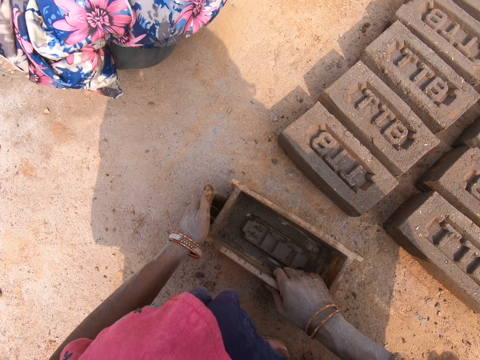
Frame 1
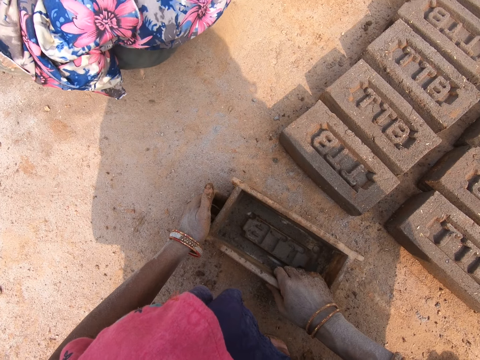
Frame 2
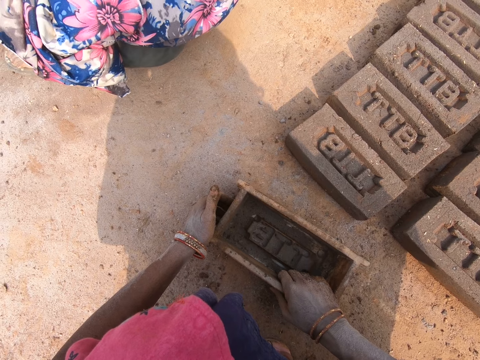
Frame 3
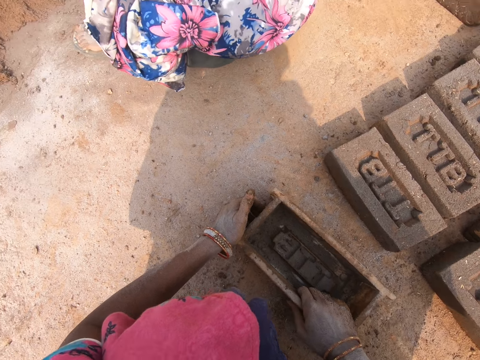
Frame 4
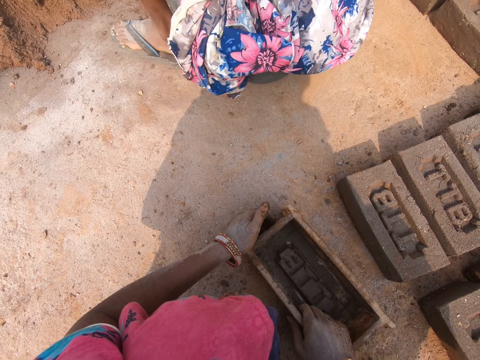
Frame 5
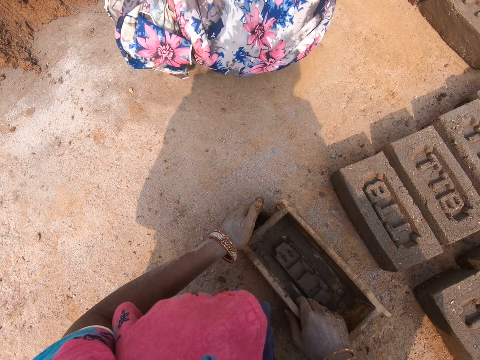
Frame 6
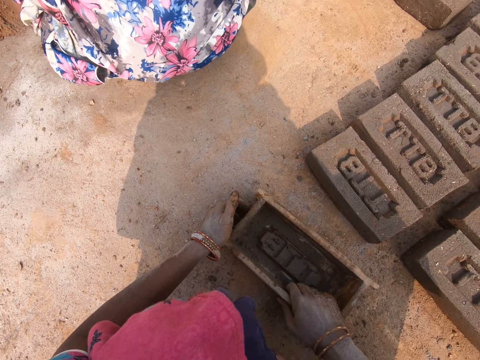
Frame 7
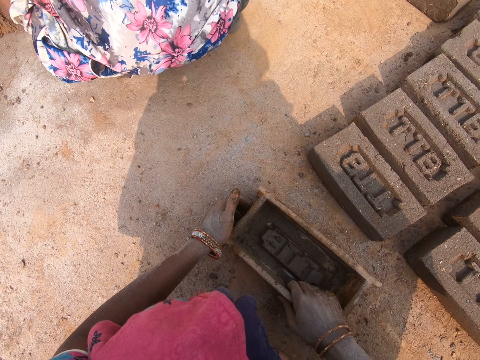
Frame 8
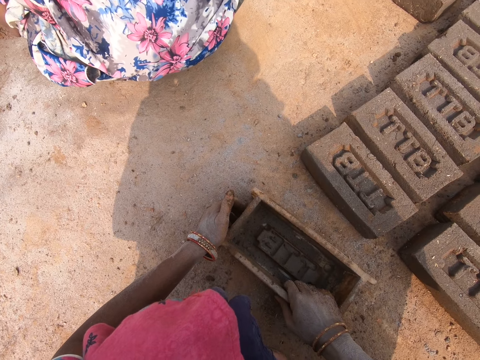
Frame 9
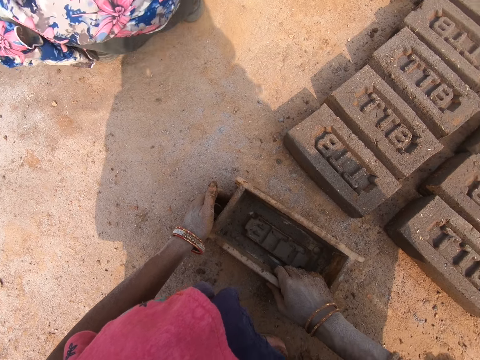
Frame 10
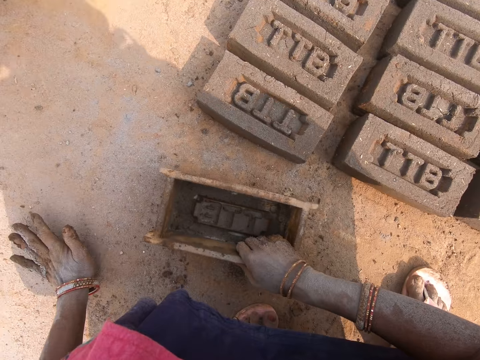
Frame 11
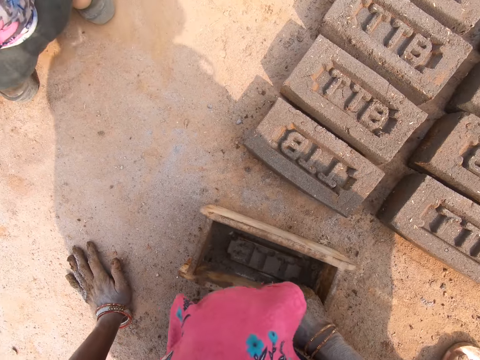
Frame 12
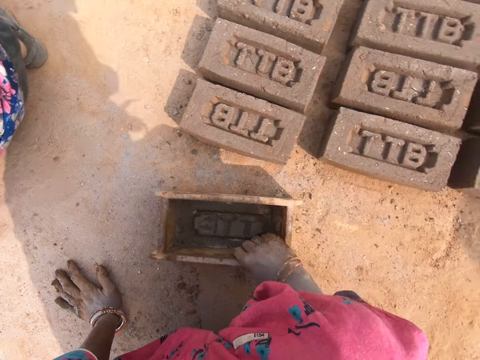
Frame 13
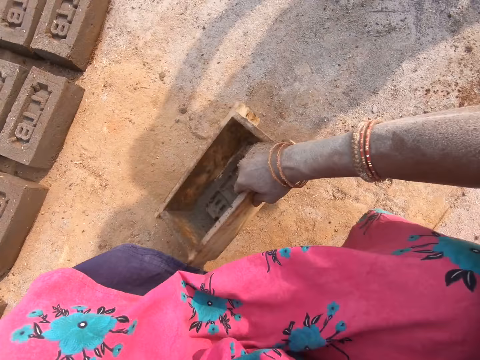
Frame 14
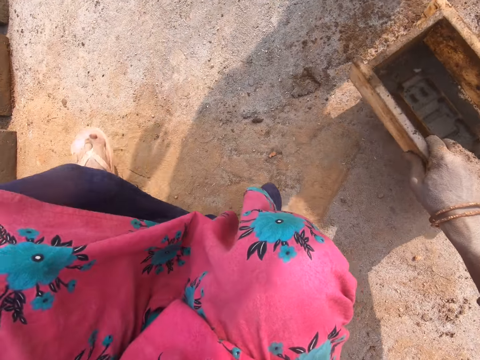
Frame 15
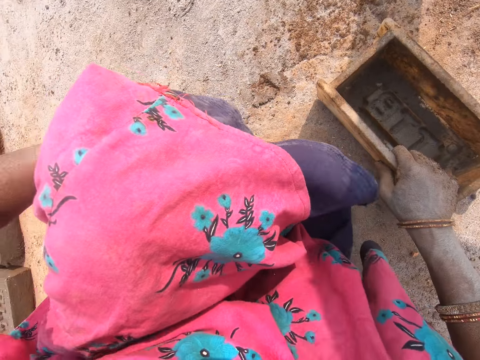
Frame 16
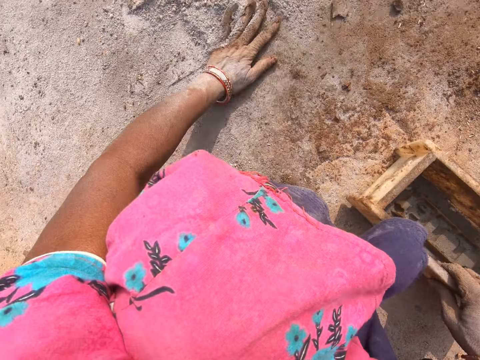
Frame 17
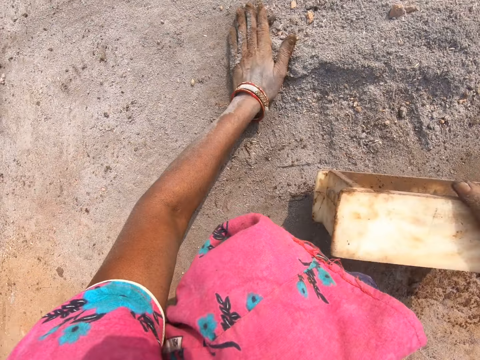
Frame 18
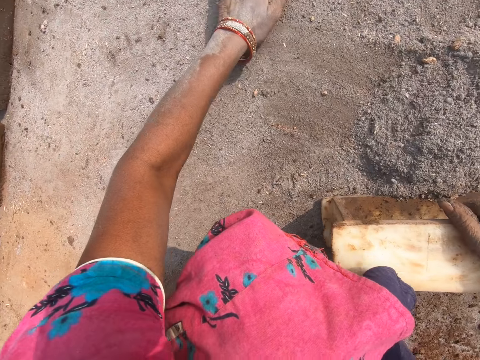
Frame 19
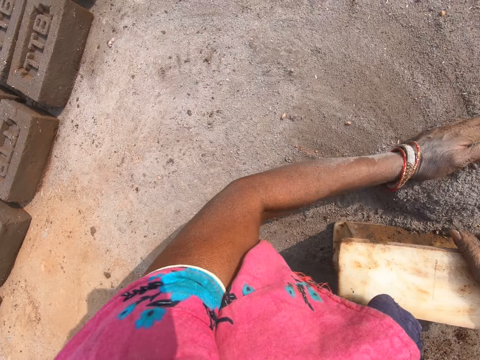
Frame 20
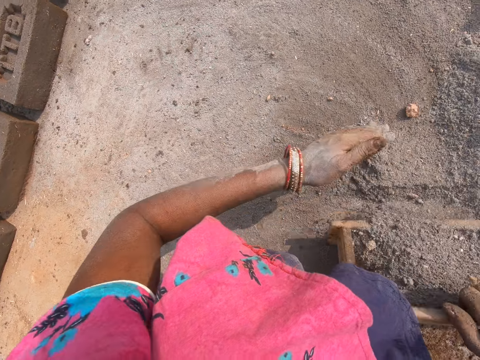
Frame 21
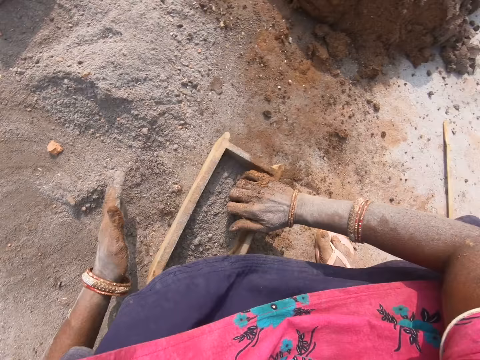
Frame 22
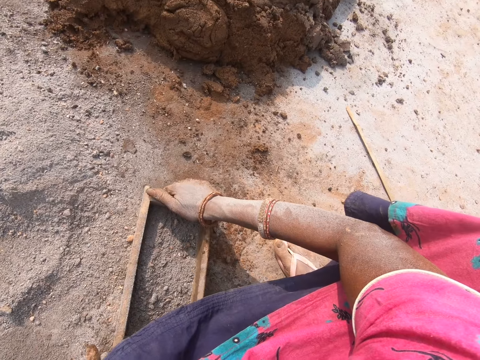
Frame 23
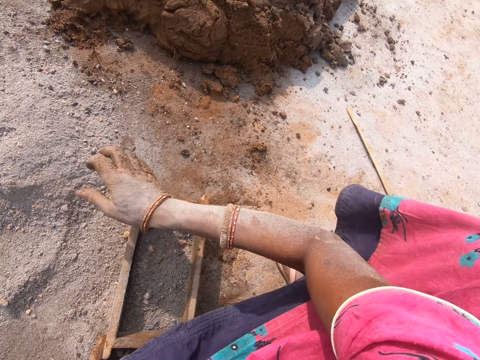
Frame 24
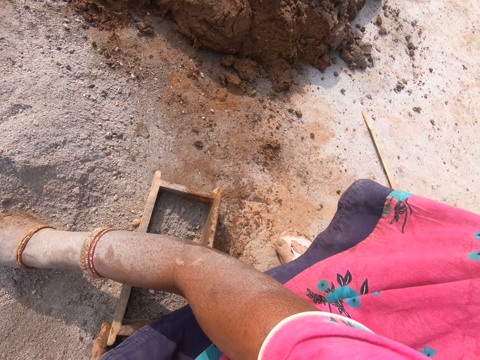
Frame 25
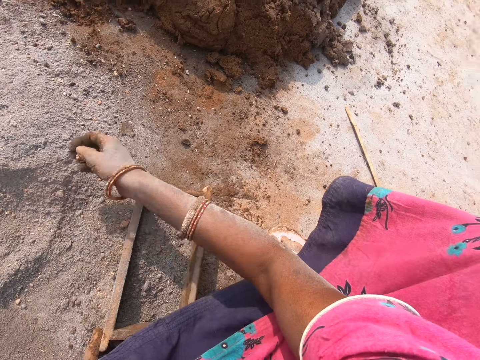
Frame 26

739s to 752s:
The camera wearer moves around and puts the molding box on the ground. They put the soil in the molding box.

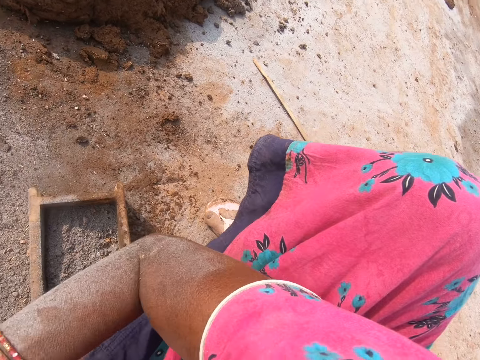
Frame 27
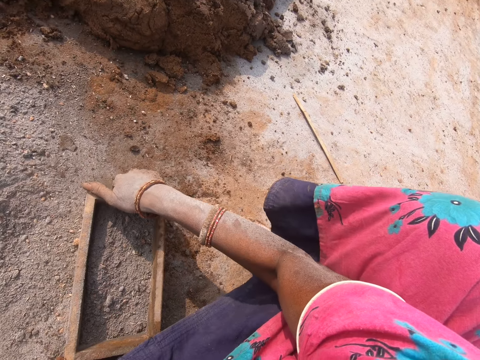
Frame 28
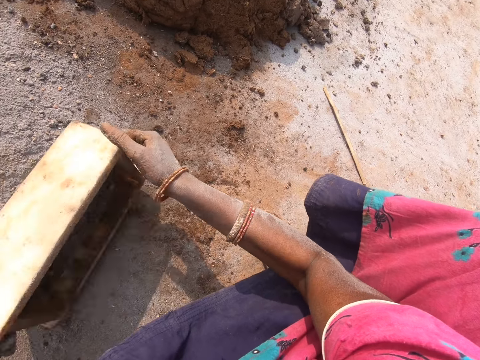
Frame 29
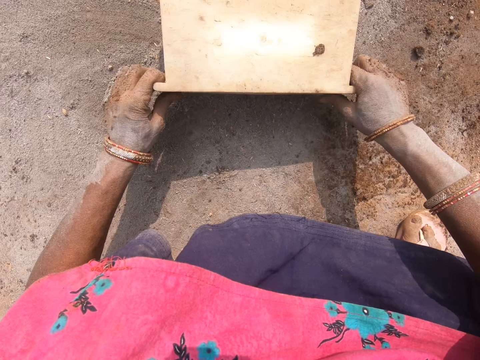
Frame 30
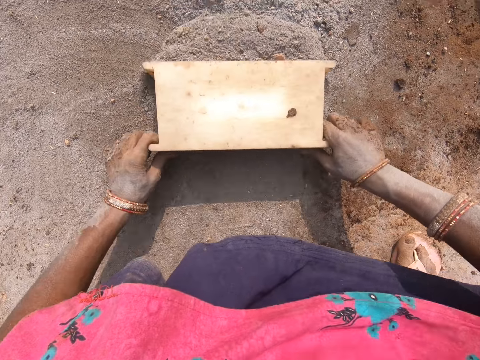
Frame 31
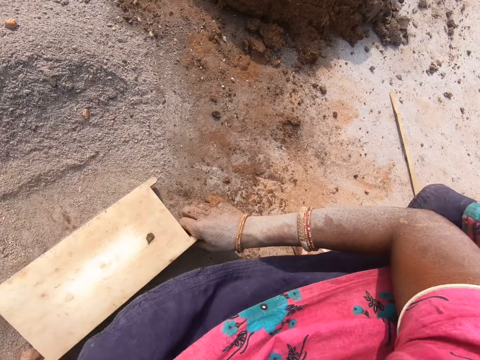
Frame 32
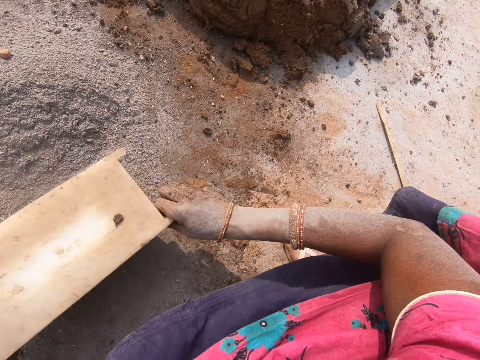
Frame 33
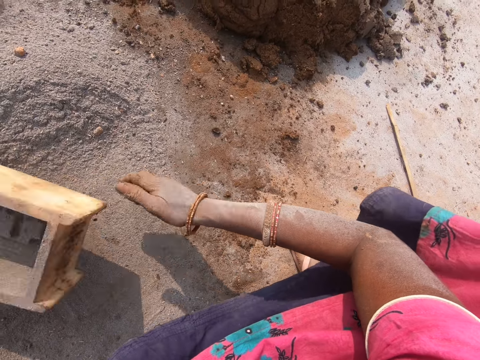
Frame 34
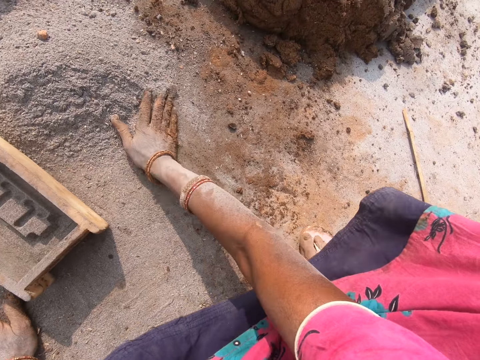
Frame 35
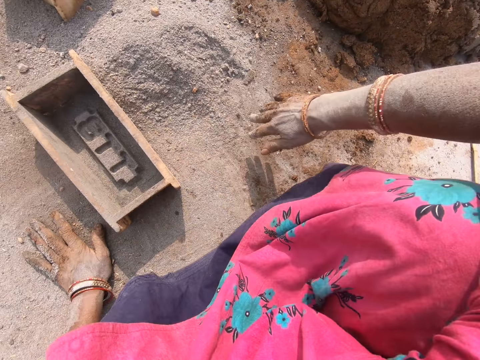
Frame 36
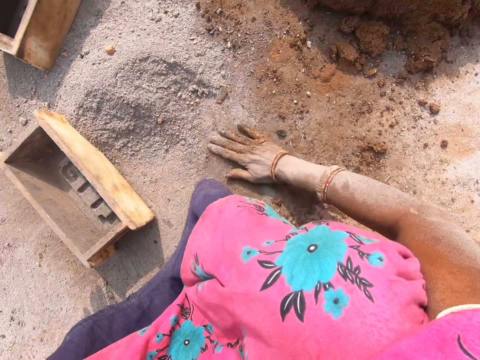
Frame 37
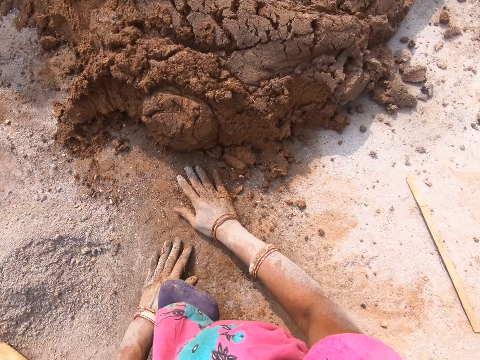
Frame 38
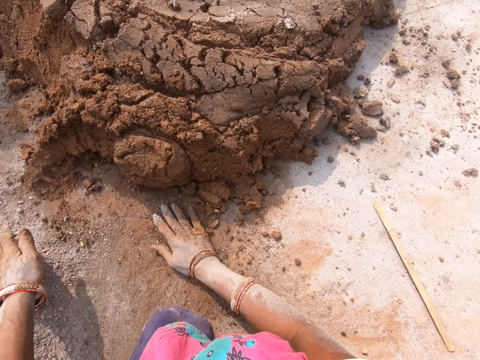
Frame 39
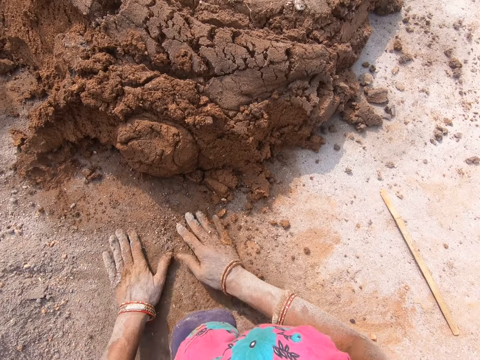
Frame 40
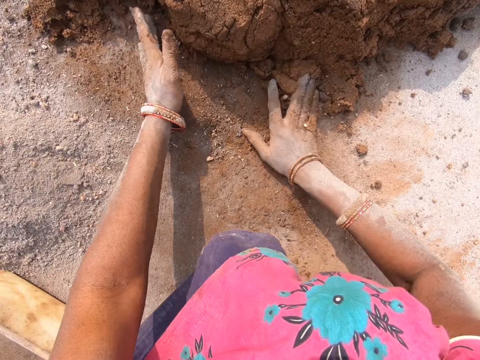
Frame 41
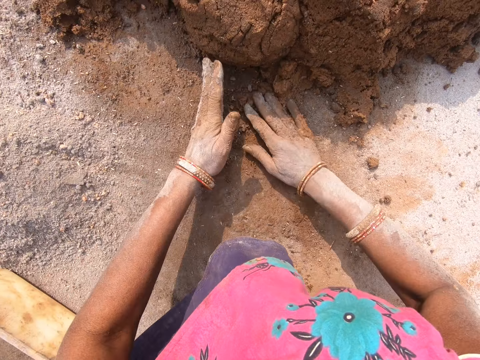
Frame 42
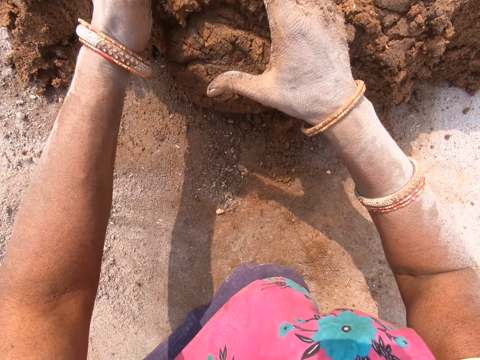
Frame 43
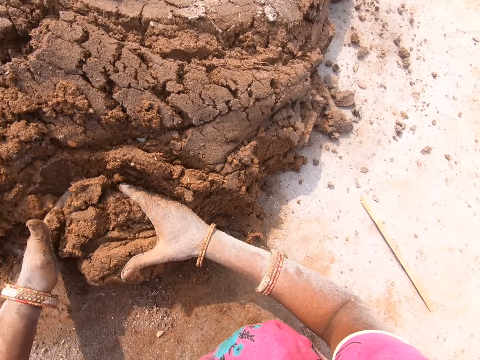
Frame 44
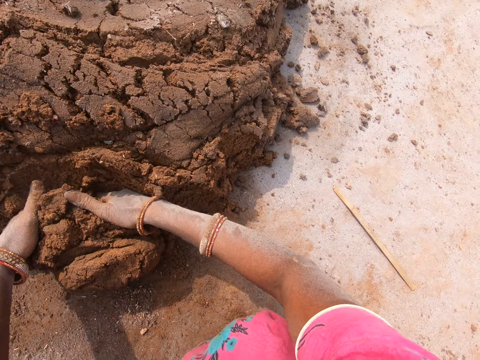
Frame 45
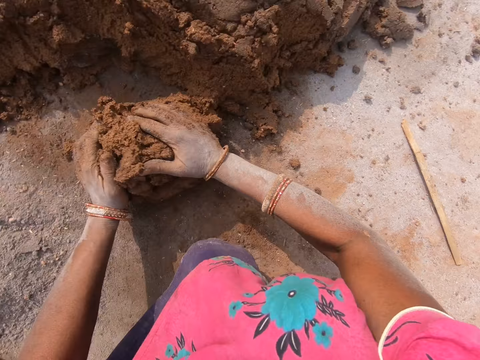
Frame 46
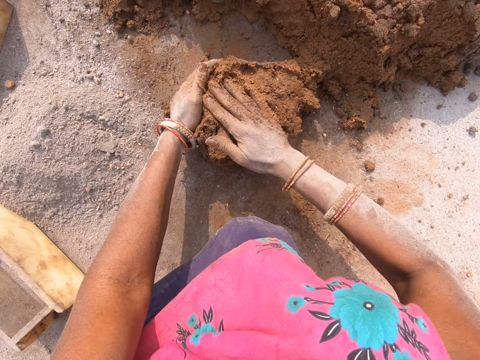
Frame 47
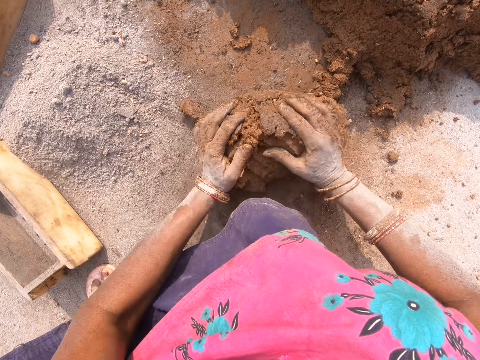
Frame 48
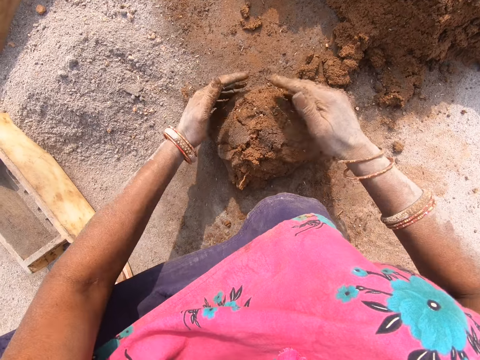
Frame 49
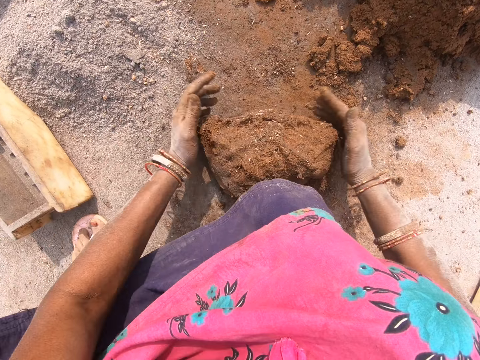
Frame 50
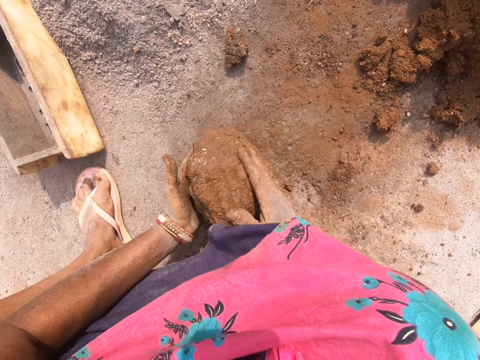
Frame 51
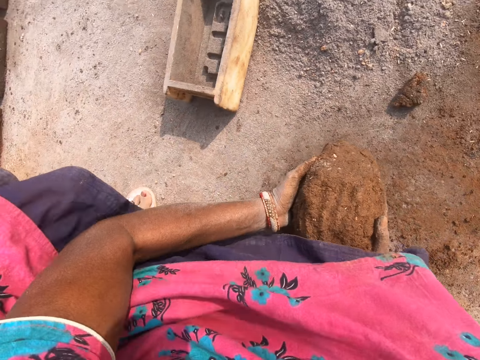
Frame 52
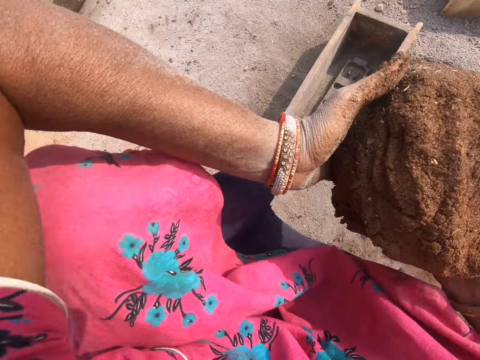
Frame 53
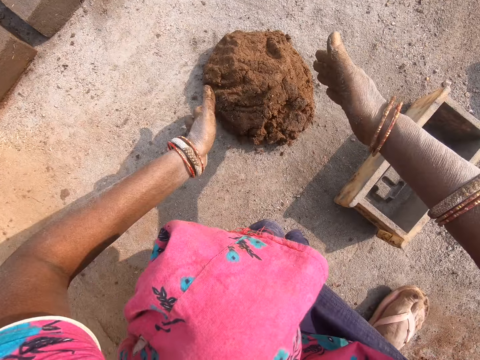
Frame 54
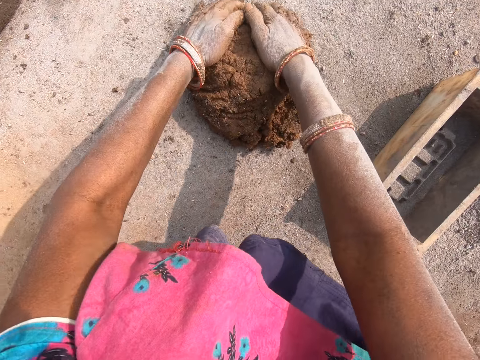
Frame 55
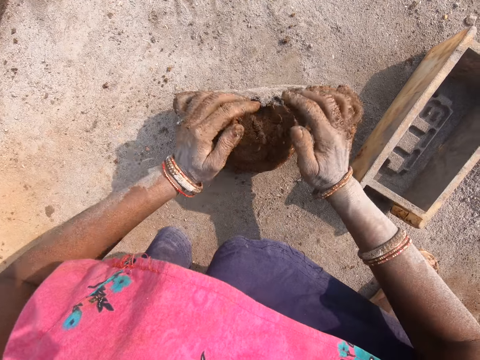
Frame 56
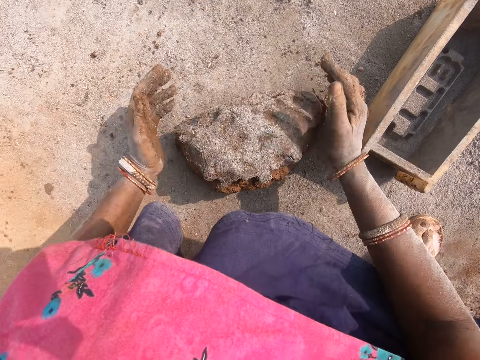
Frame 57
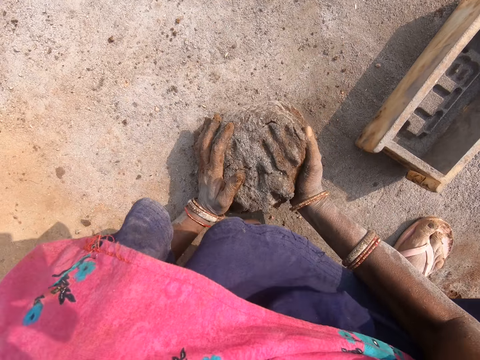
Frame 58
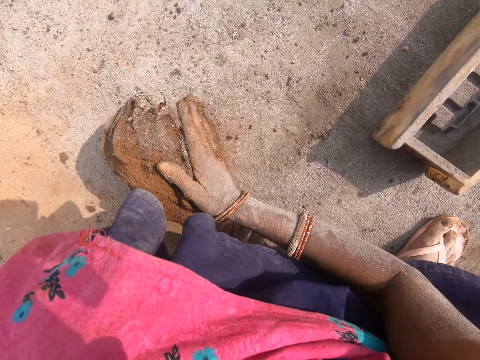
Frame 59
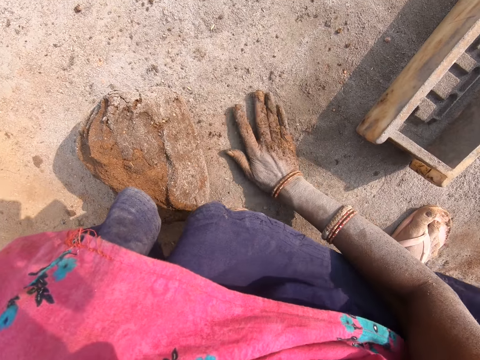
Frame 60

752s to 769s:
The camera wearer pours the soil on the ground. They turn the molding box. They put the soil together with the molding box. They move the soil with the brick mold. They put the soil together with the right hand. They cut the clay mold or mud with both hands. They roll the clay mold on the ground. They carry the clay mold and put the clay mold on the ground. They mix the mud with the soil. They roll the clay mold on the ground.
